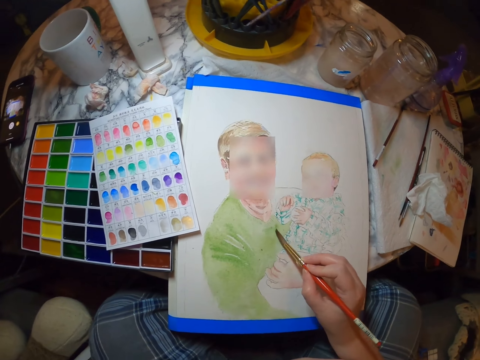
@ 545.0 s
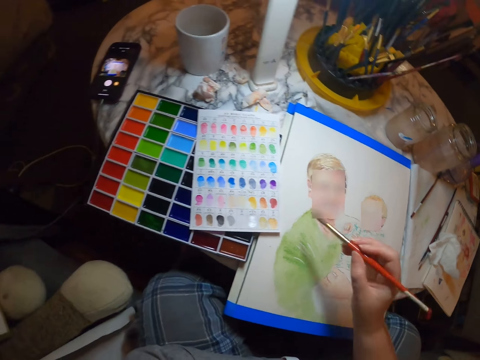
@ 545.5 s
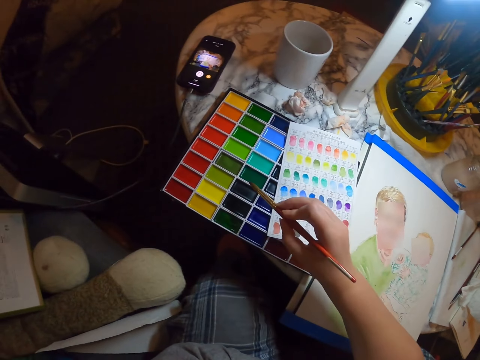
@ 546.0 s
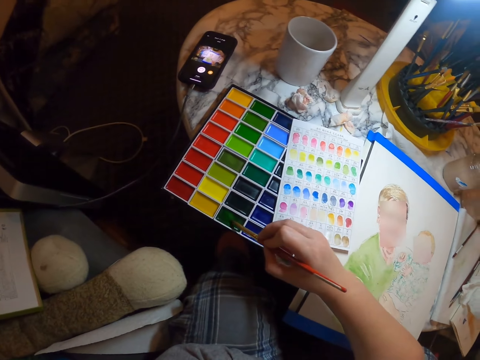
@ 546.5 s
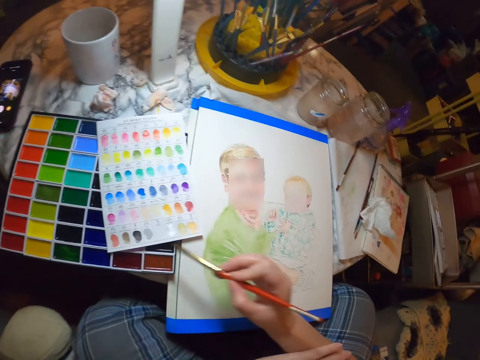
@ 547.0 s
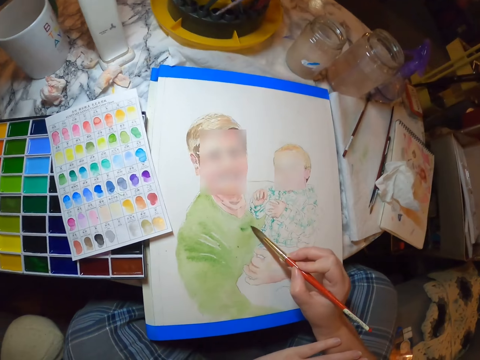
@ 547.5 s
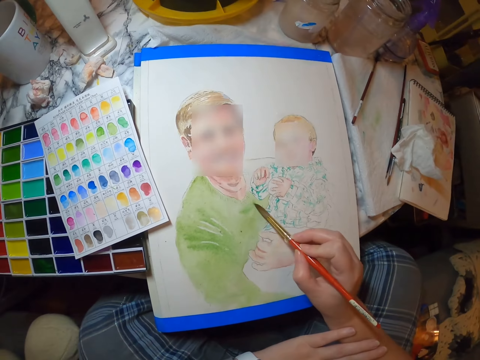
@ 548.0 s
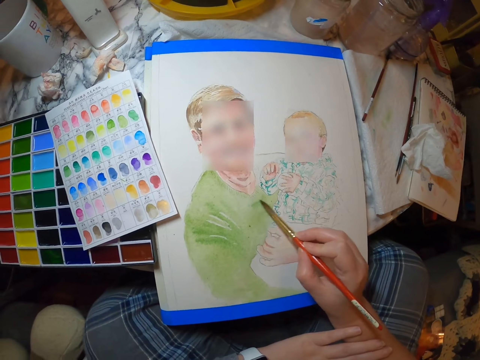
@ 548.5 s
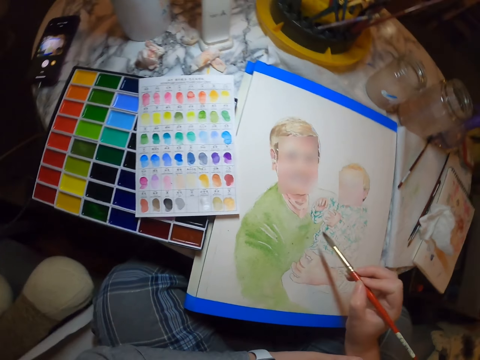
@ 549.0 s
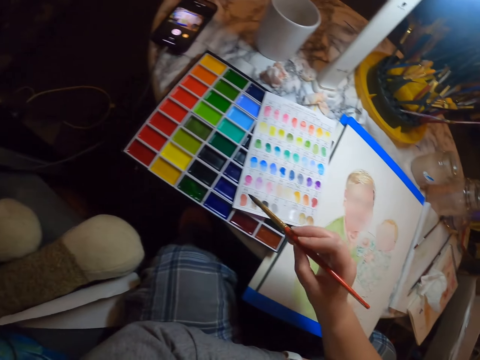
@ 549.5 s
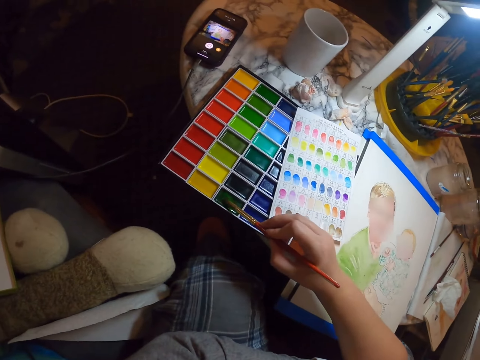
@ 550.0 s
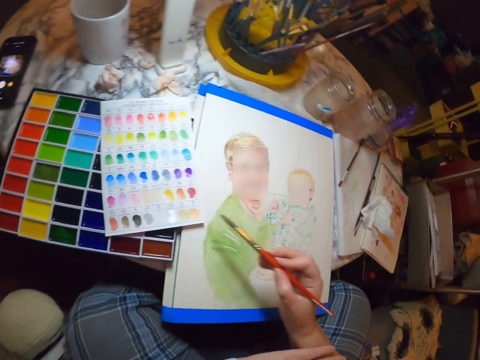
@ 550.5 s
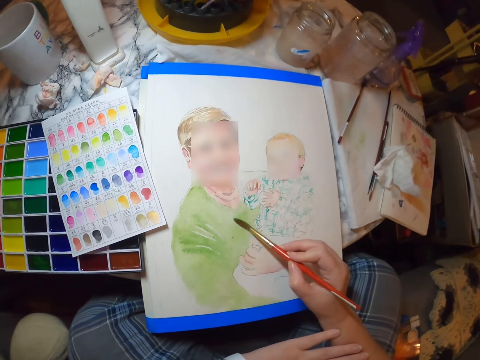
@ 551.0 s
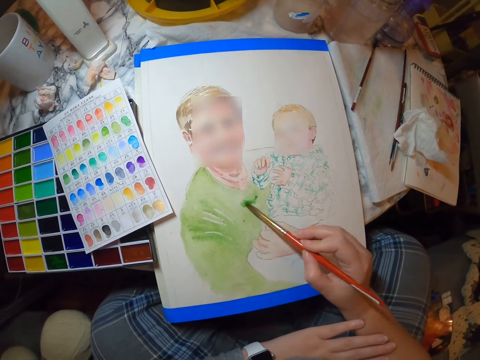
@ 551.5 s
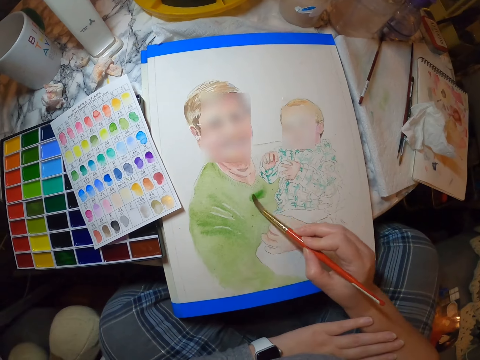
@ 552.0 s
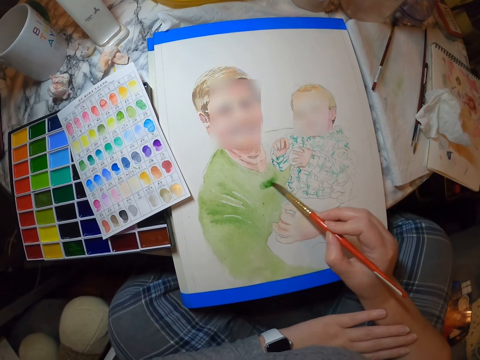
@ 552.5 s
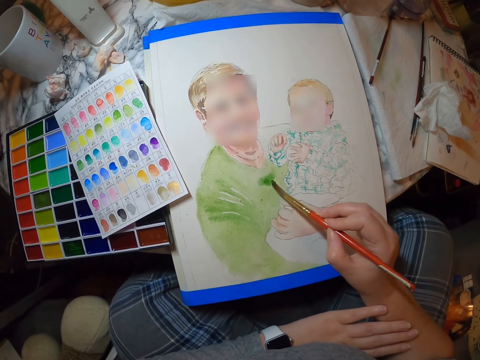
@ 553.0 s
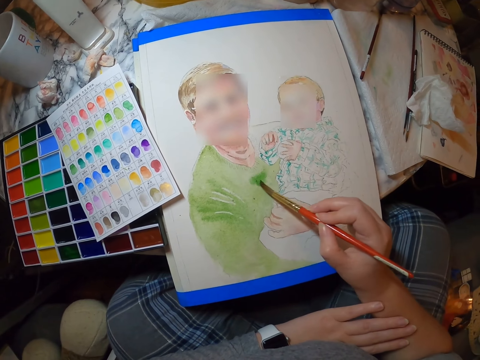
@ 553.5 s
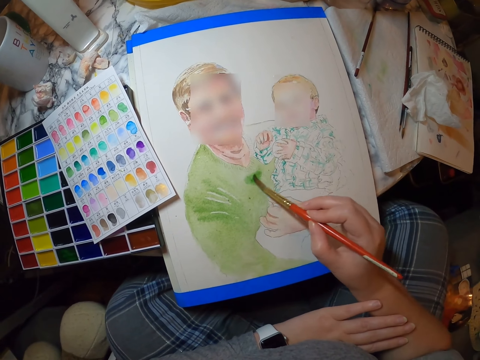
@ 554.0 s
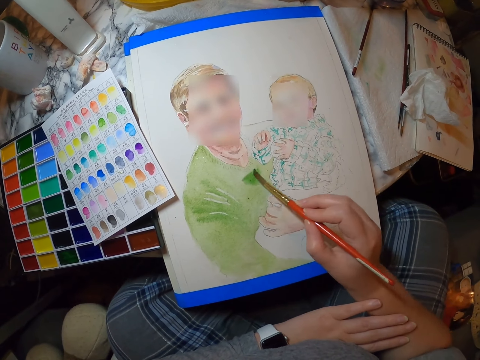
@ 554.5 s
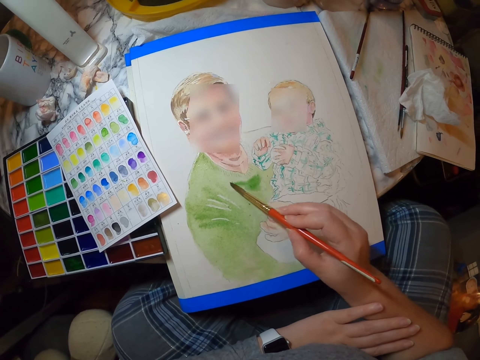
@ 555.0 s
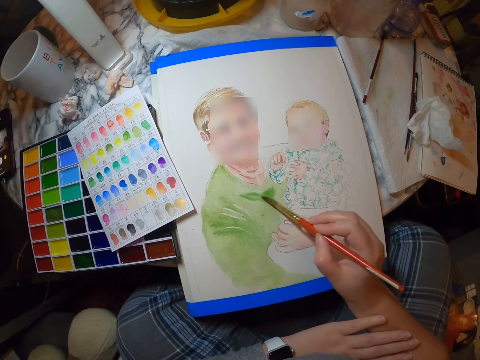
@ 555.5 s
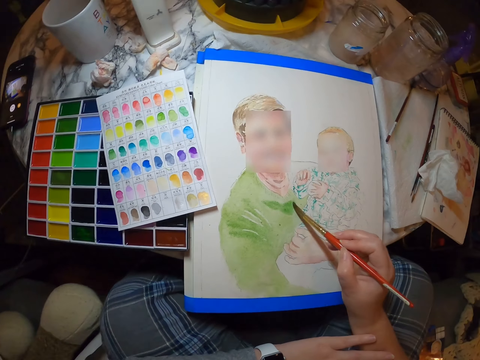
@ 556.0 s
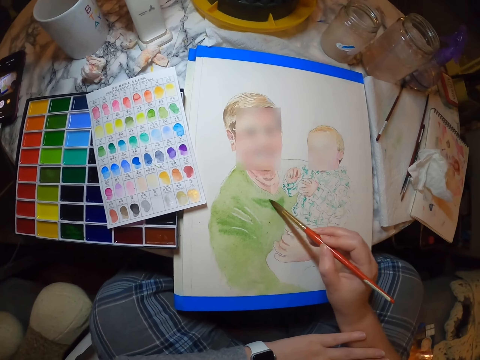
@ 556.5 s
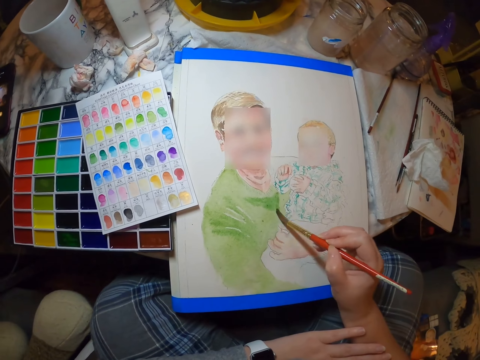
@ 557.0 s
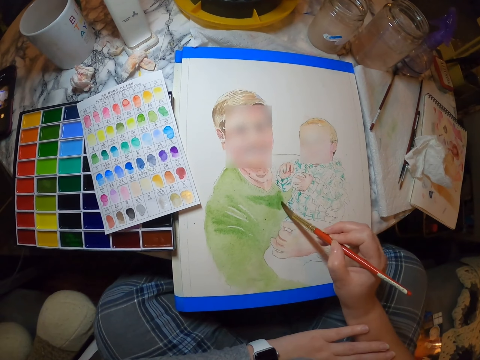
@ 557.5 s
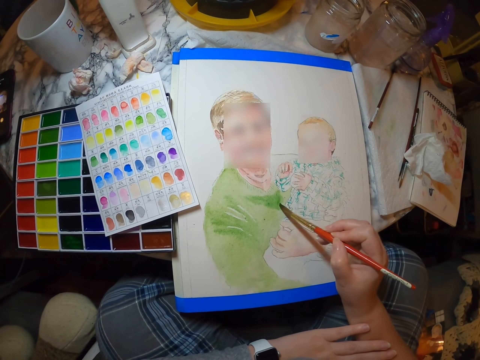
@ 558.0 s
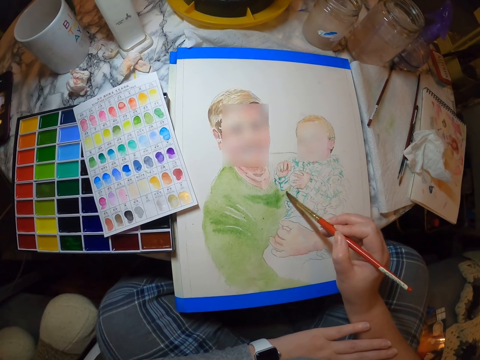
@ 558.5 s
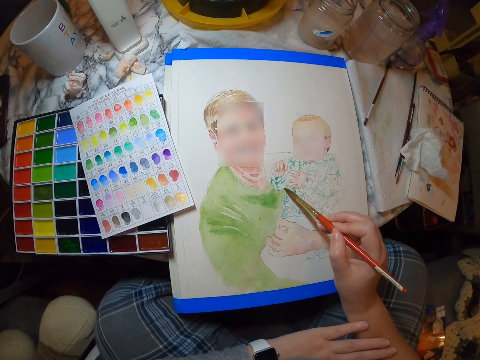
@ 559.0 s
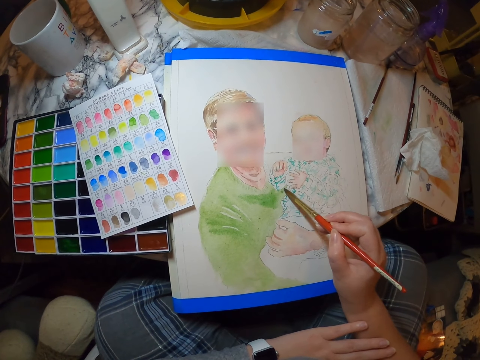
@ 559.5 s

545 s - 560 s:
The camera wearer places the brush on the painting colors. They take paint. They paint a person with the brush on the palette. They take paint. They paint the drawing.

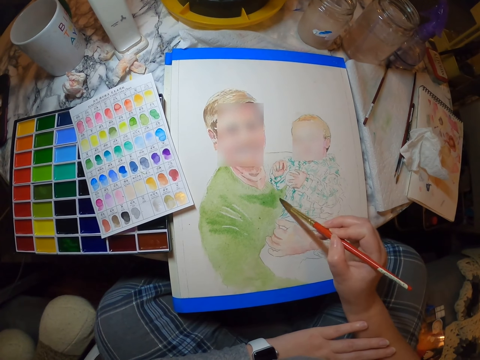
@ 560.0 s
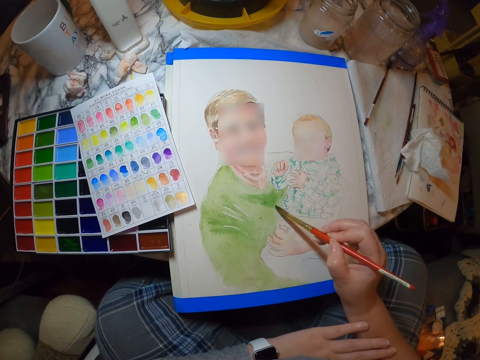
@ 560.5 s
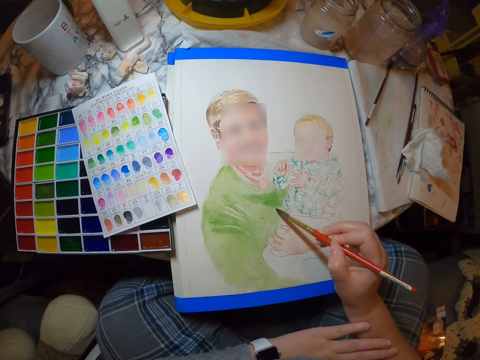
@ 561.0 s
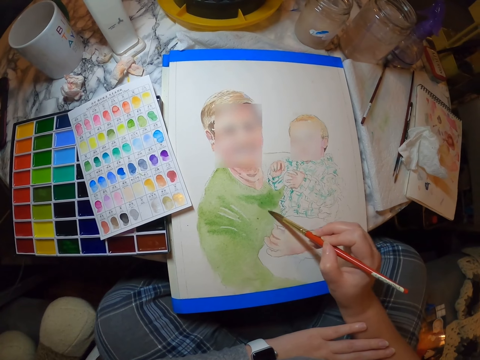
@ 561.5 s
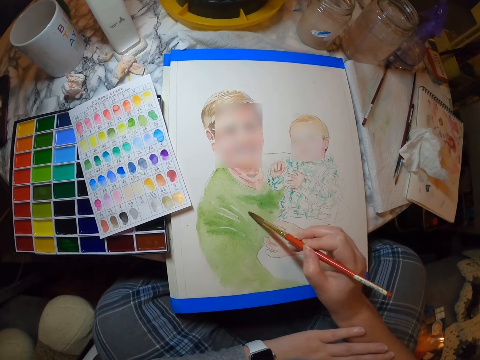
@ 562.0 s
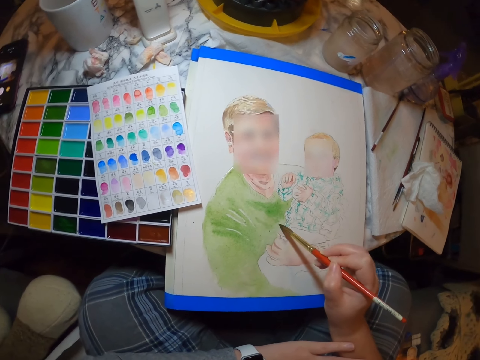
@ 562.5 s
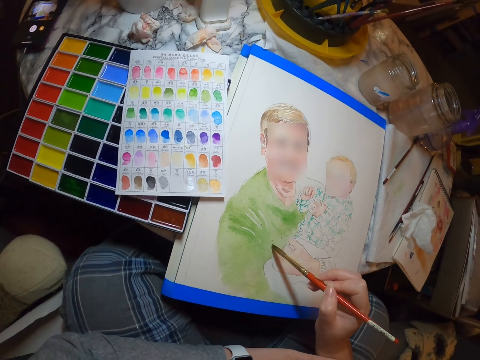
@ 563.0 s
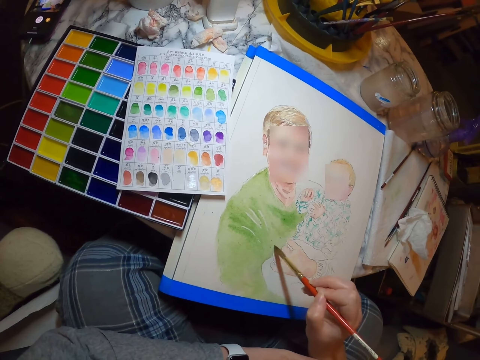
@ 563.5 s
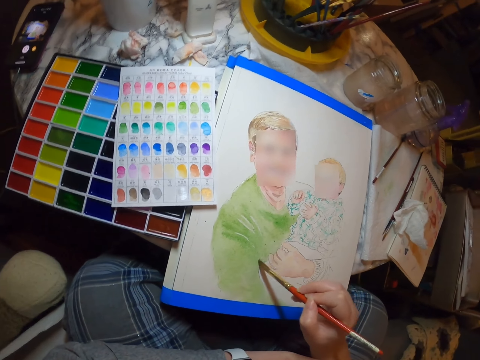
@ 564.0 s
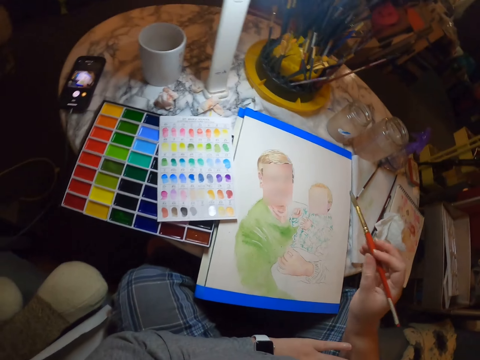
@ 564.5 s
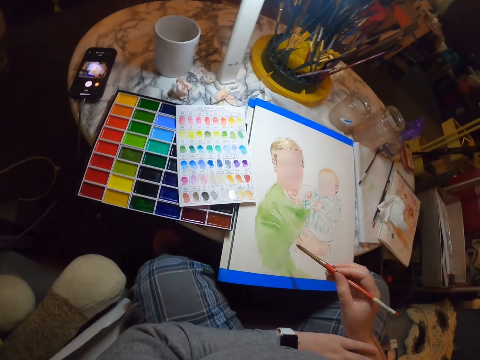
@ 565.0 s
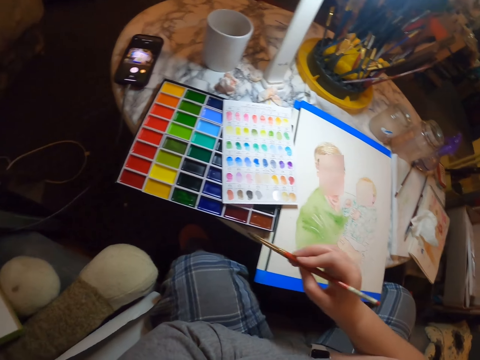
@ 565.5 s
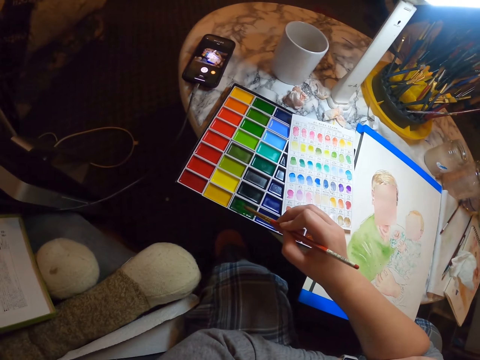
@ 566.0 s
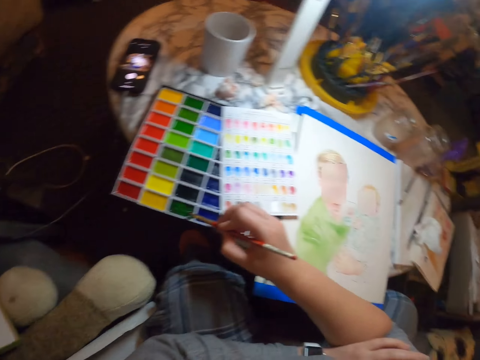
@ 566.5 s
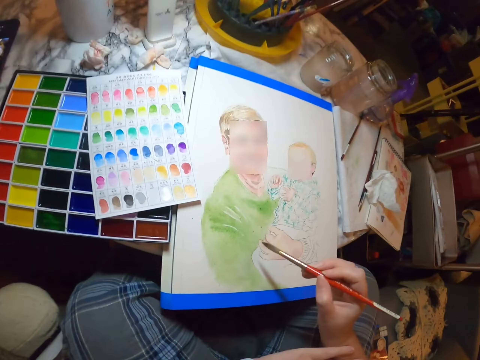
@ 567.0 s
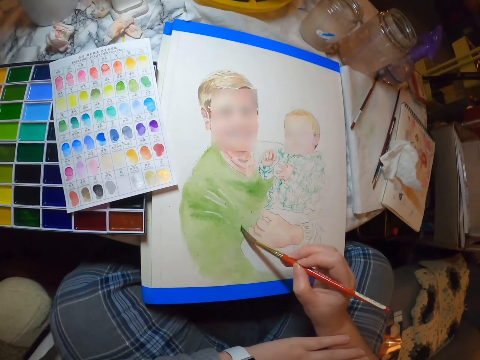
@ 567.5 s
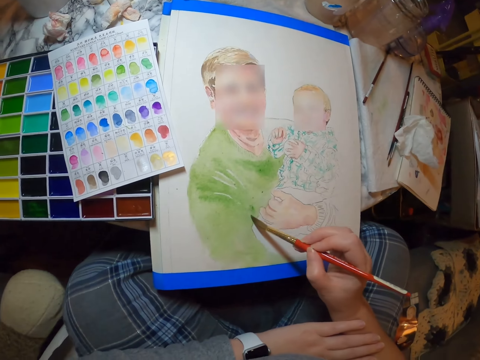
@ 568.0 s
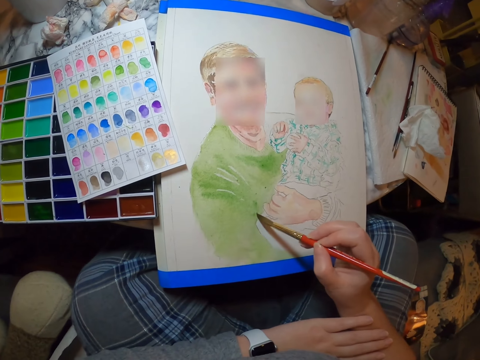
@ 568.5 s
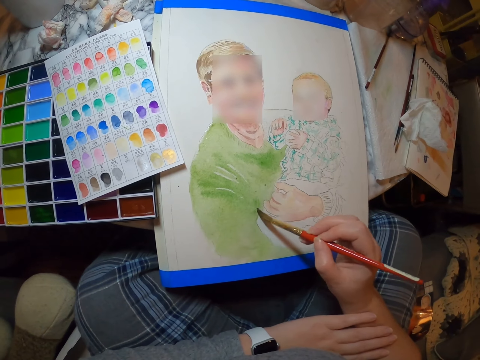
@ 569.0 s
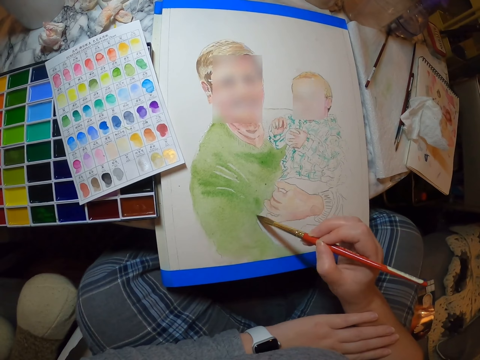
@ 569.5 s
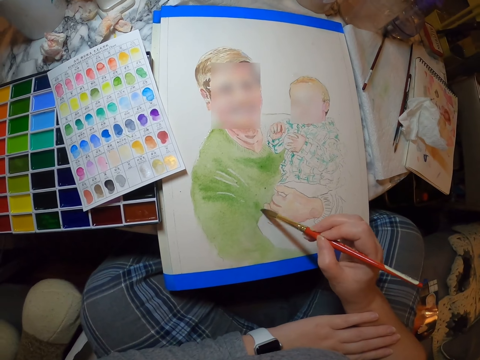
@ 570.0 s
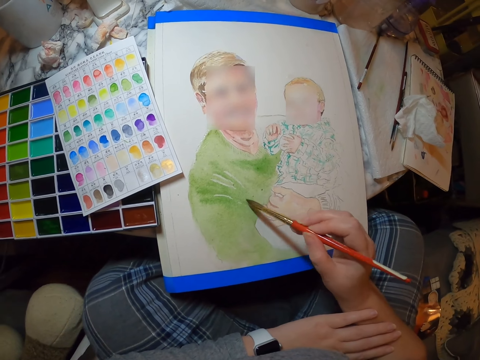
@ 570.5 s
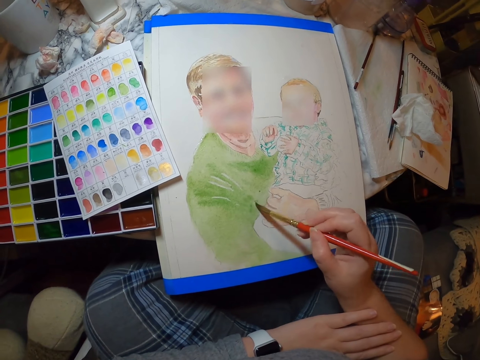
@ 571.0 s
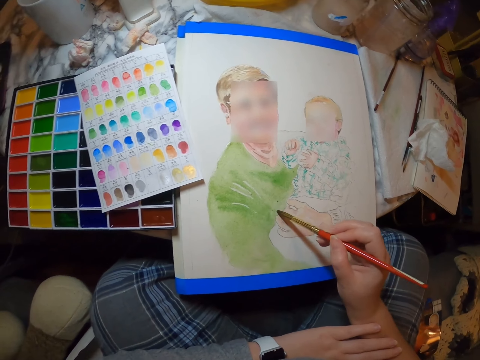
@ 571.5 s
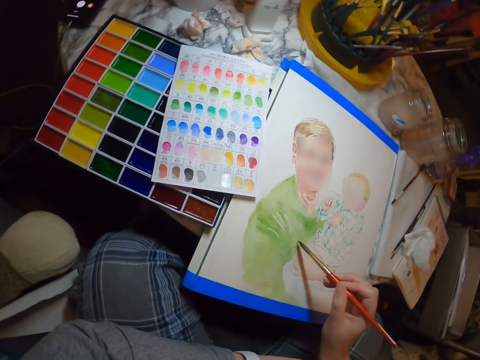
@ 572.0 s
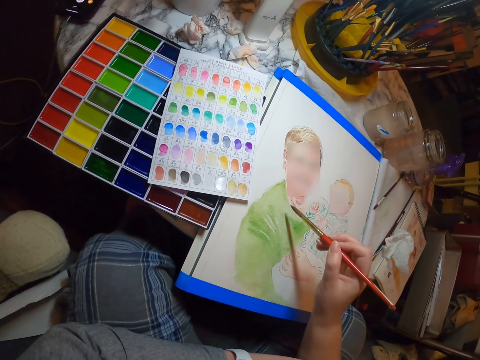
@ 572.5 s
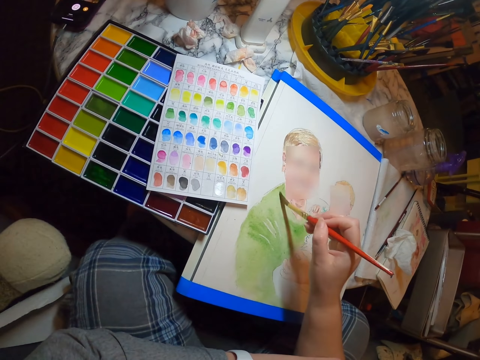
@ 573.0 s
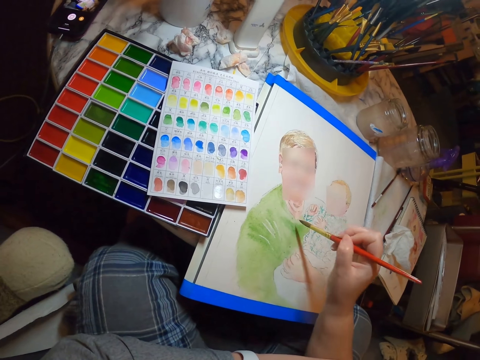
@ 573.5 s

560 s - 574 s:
The camera wearer places the painting brush on the painting colors. They take paint. They paint a person on the palette.
